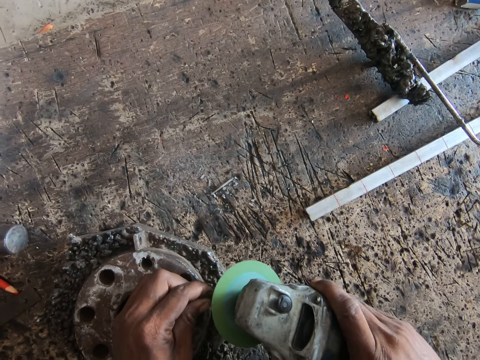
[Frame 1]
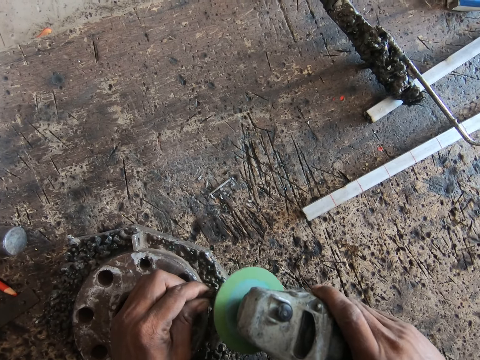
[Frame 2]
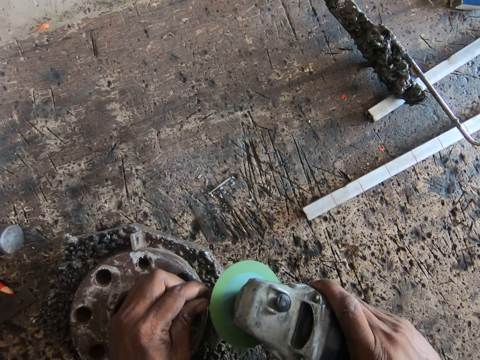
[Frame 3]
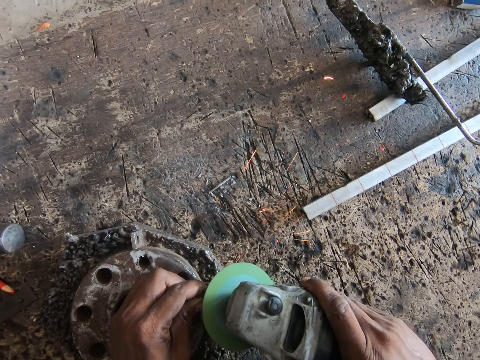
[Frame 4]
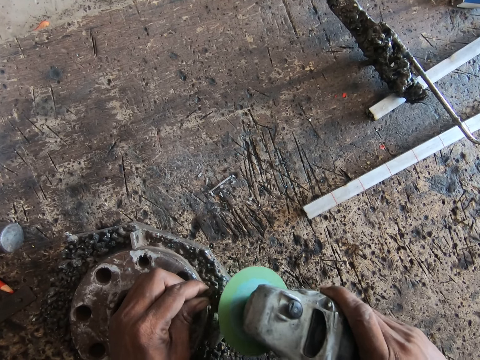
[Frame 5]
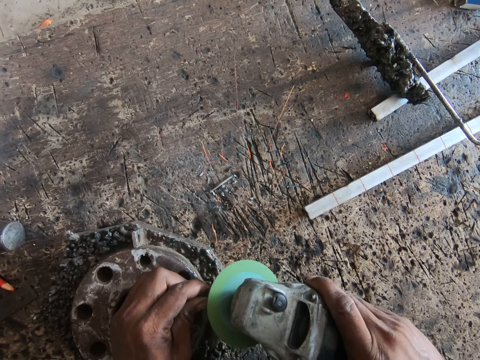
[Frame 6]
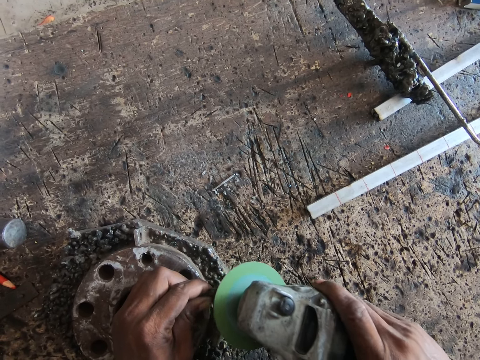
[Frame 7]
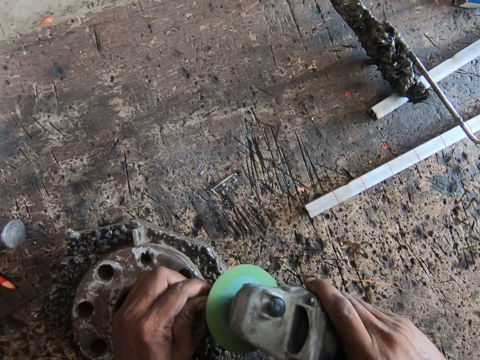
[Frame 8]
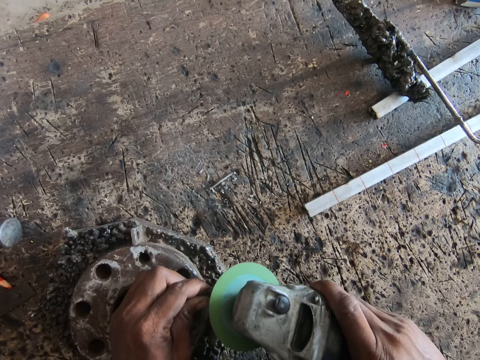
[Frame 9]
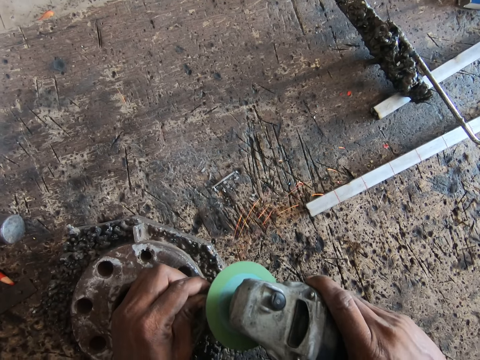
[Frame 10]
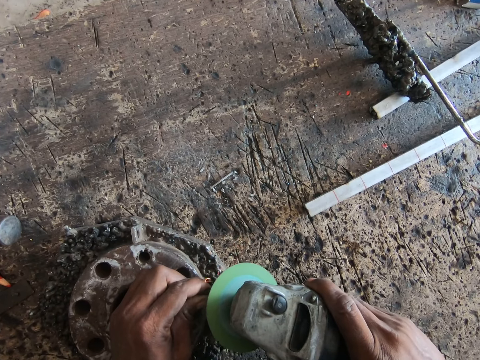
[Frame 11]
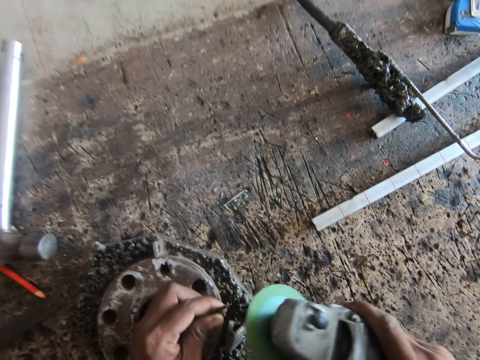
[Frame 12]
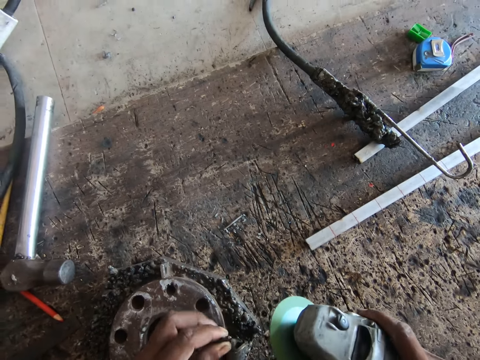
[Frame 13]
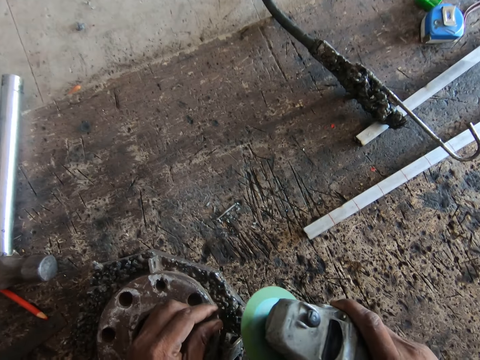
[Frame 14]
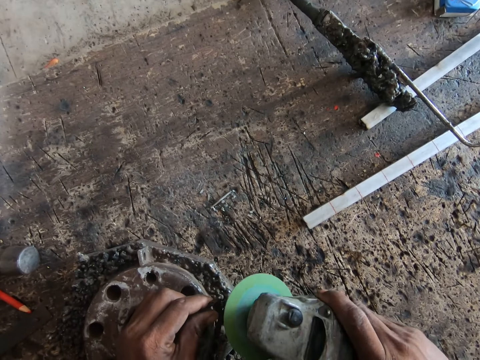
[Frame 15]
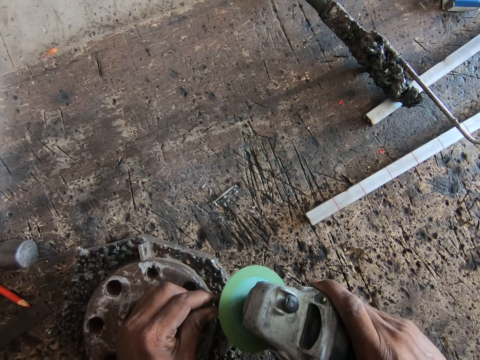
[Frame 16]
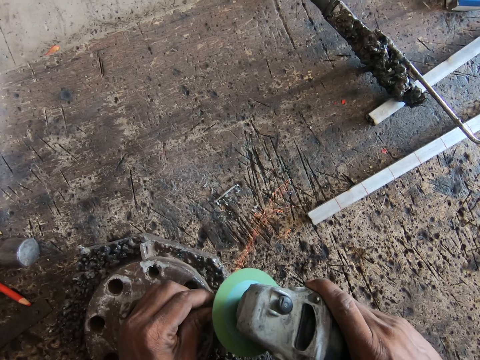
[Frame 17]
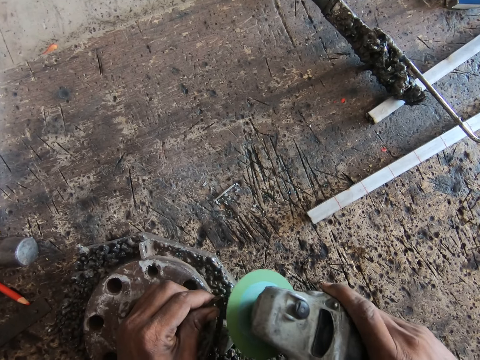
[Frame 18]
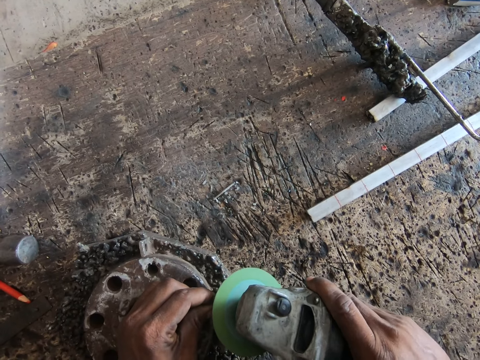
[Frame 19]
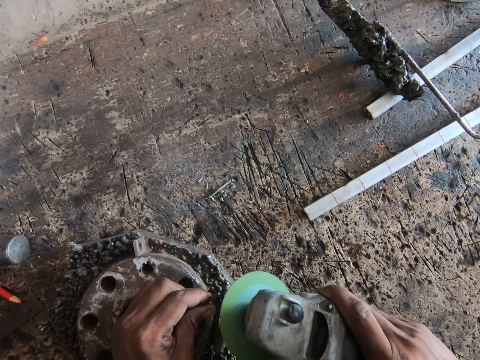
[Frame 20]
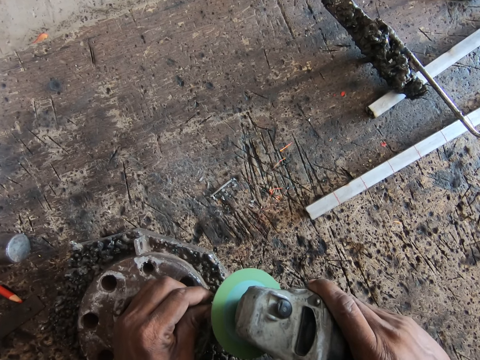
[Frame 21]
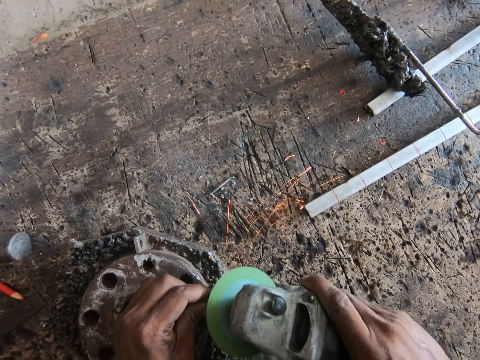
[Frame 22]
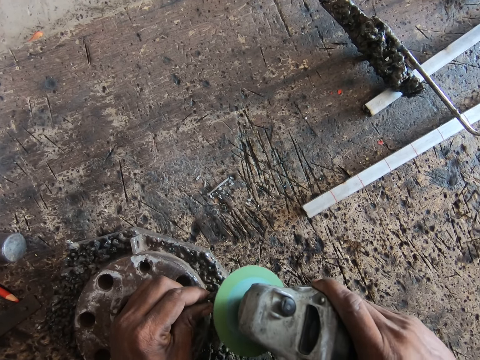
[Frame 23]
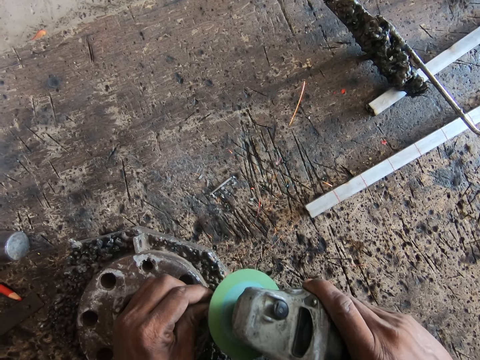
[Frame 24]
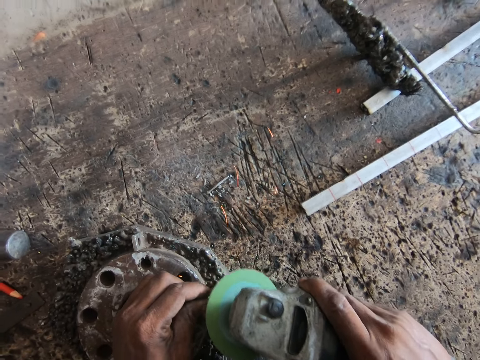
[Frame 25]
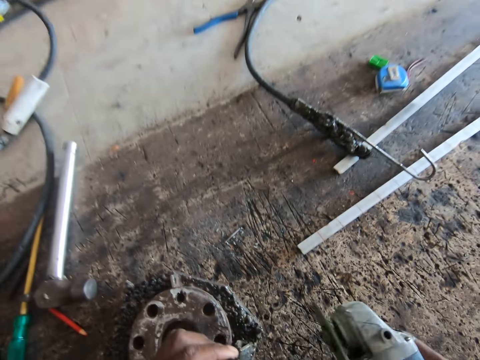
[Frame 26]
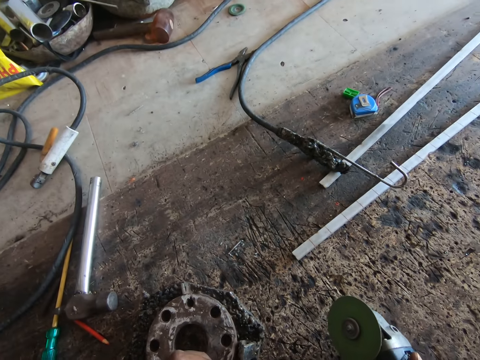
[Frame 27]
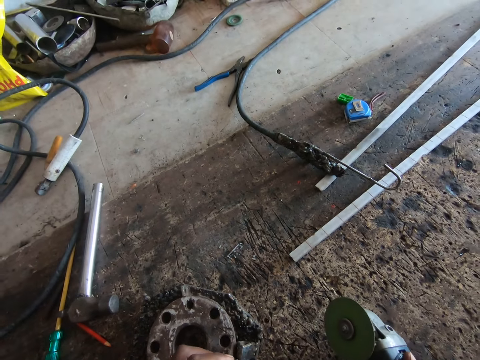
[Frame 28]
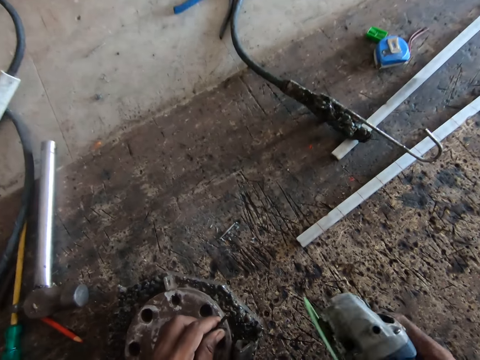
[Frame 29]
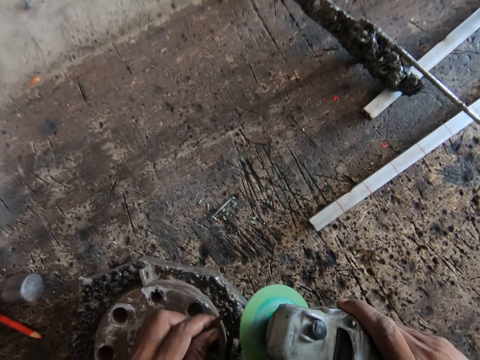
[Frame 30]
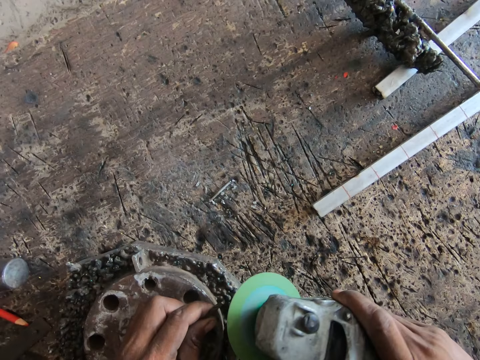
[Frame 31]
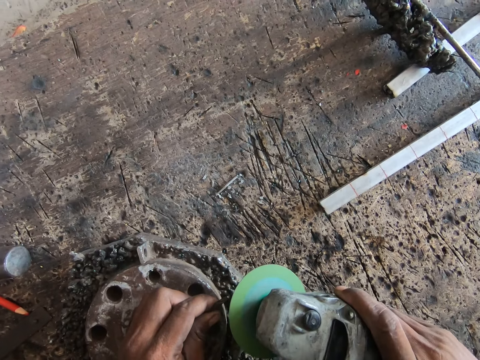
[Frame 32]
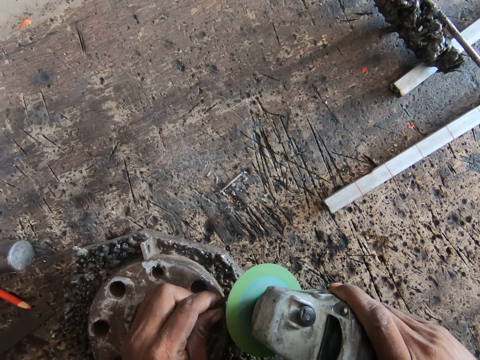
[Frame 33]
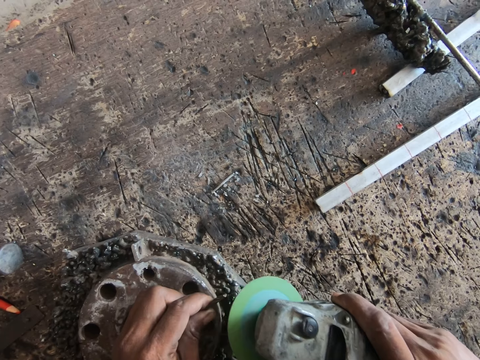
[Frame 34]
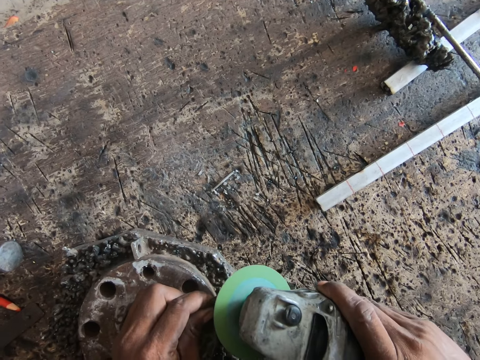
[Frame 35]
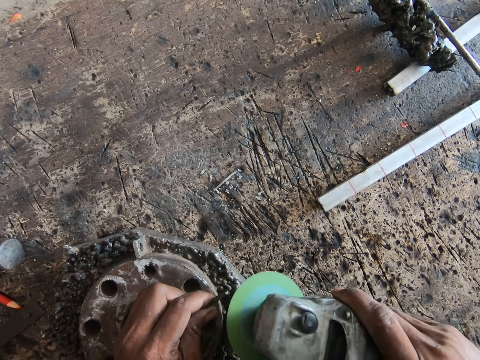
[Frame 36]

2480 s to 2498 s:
The camera wearer lifts the drill bit from the iron on the floor with his left hand. He pulls the electric grinder aside. He places the drill bit on the iron on the floor with his left hand. He welds a nail. He smoothens the drill bit with the angle grinder in his right hand. He lifts the drill bit from the iron on the floor with his left hand. He pulls the electric grinder aside. He places the drill bit on the iron on the floor with his left hand. He welds the nail. He smoothens the drill bit with the angle grinder in his right hand.

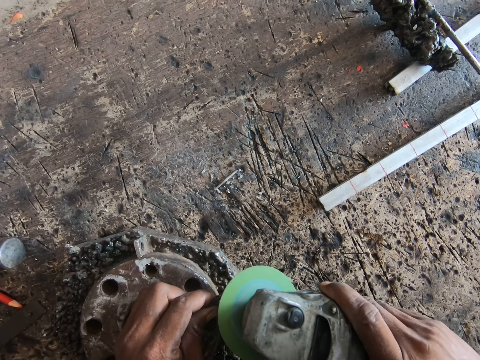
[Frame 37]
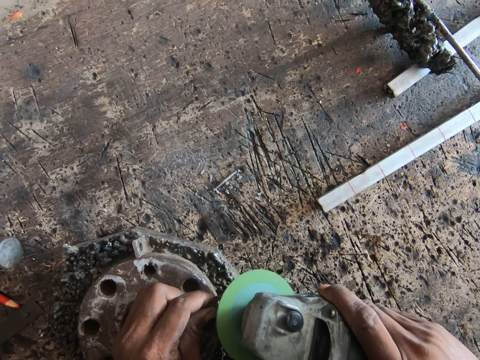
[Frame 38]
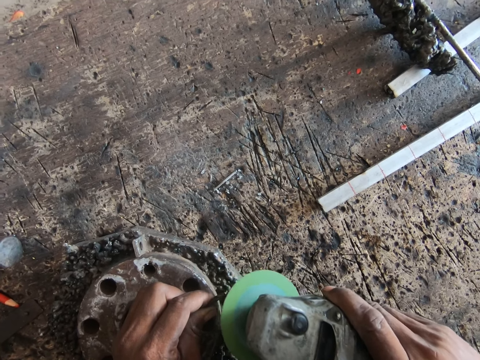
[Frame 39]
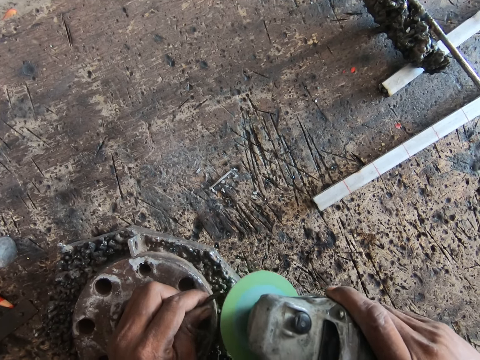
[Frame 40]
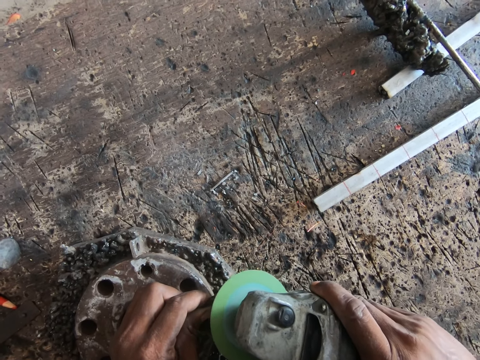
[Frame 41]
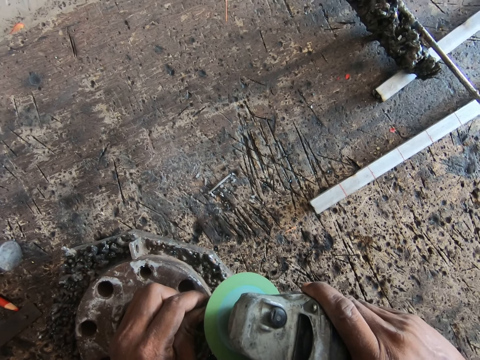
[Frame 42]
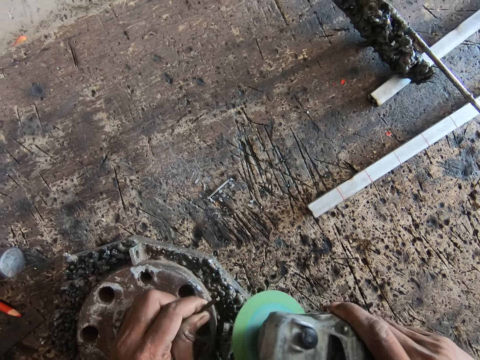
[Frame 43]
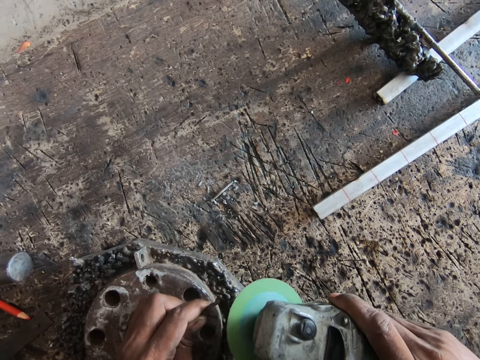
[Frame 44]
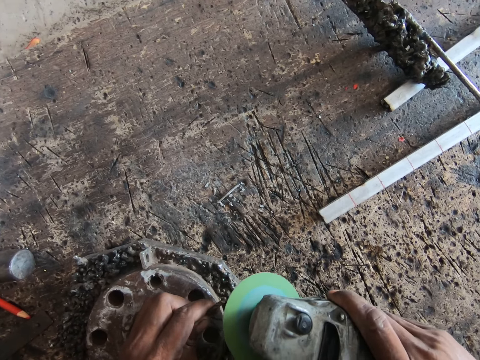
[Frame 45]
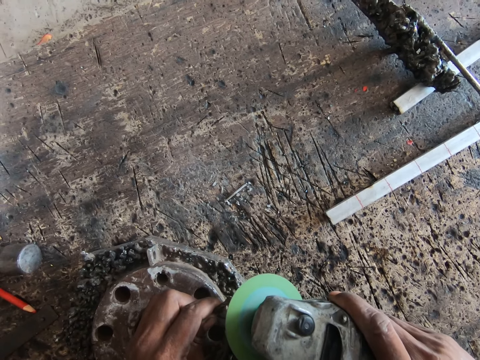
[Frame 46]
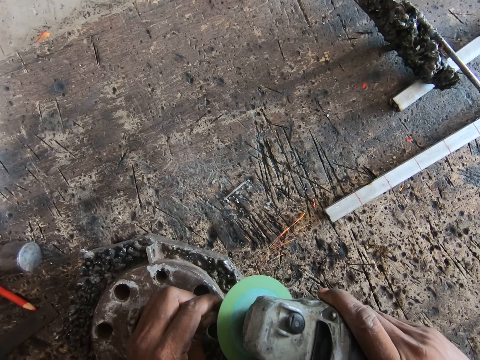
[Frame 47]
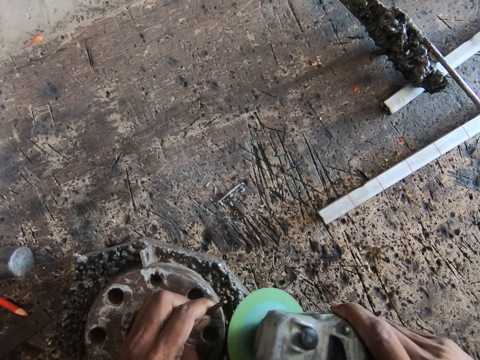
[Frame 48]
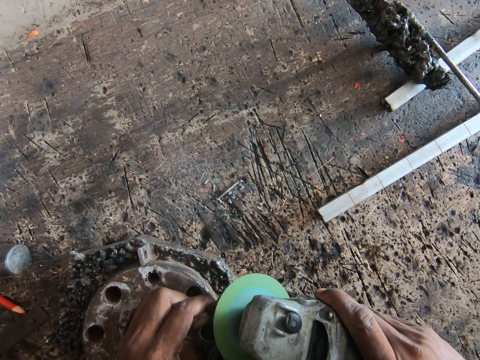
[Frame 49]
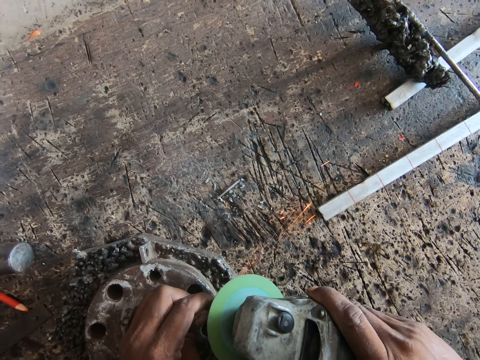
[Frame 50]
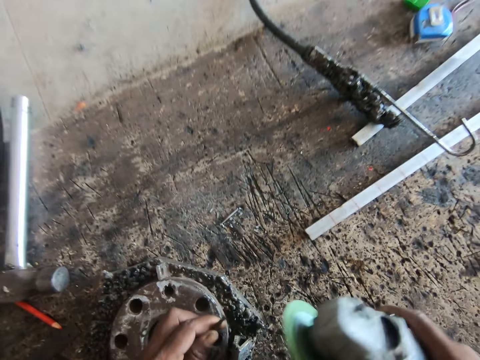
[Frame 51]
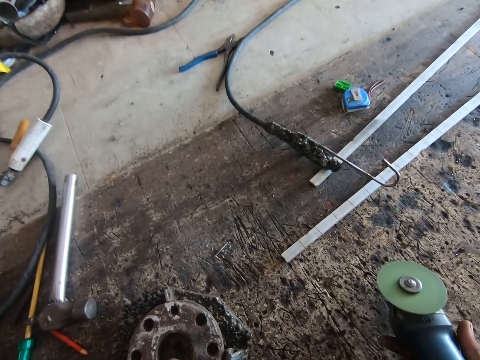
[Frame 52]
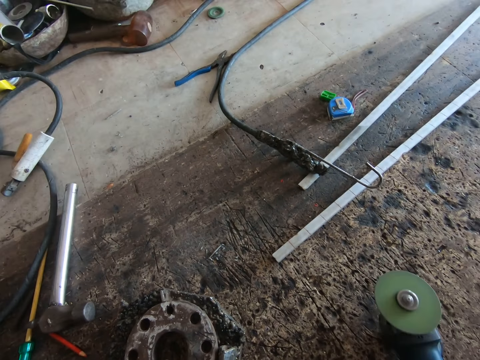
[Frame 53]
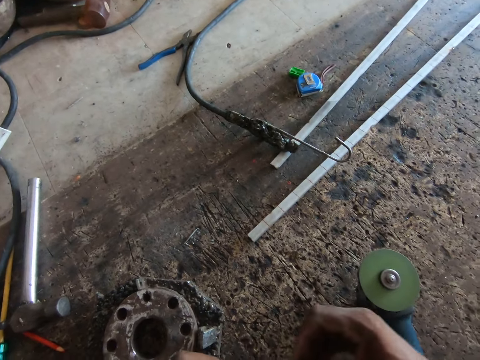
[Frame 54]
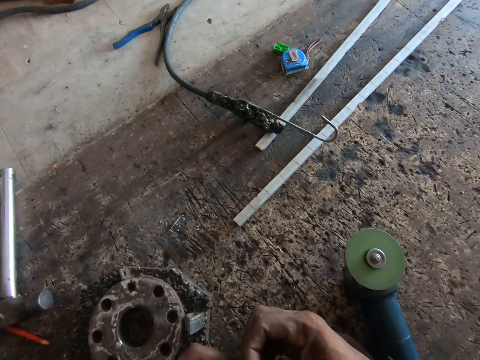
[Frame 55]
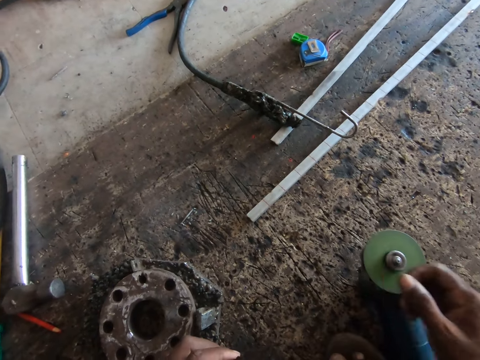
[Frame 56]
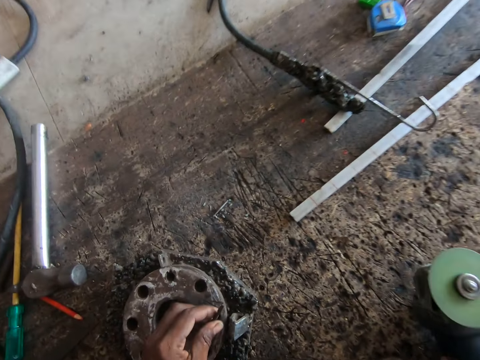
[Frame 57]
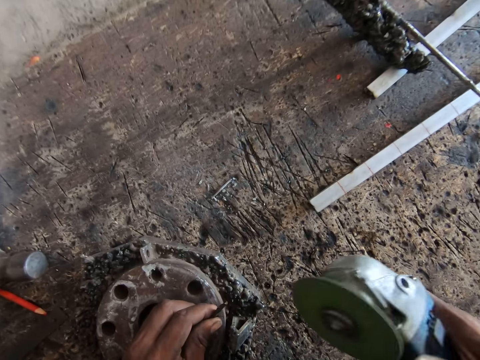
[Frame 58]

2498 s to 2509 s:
The camera wearer drops the angle grinder in his right hand on the floor. He scratches the drill bit in his left hand with his right hand. He picks up the angle grinder from the floor with his right hand and places the drill bit on the iron on the floor with his left hand.
